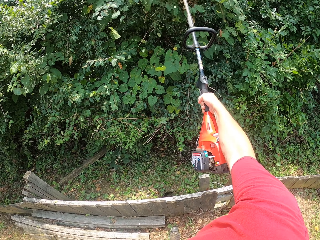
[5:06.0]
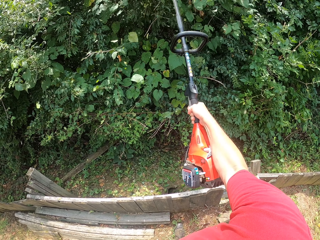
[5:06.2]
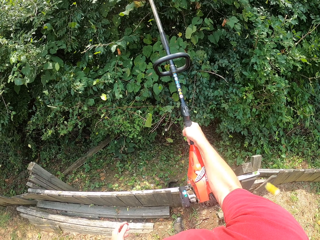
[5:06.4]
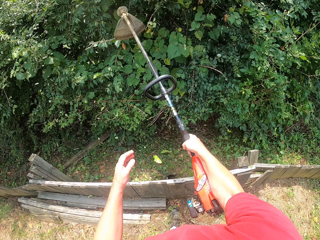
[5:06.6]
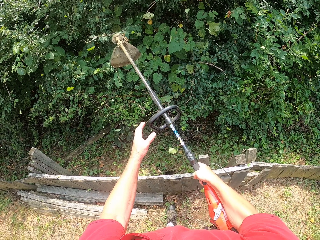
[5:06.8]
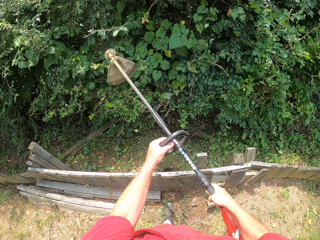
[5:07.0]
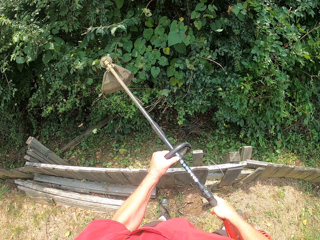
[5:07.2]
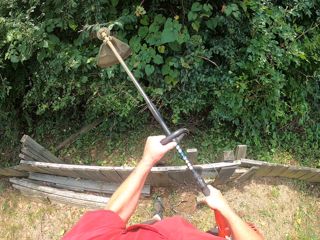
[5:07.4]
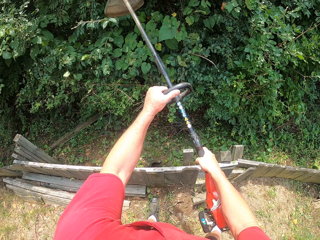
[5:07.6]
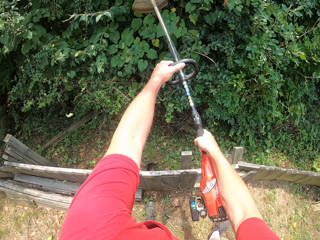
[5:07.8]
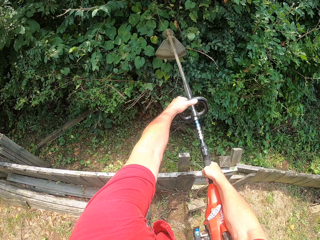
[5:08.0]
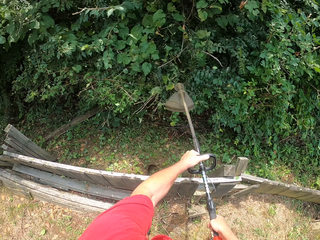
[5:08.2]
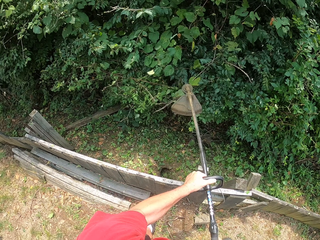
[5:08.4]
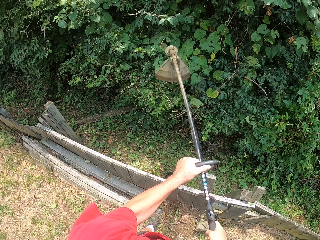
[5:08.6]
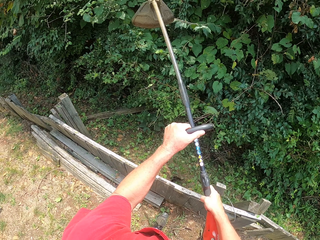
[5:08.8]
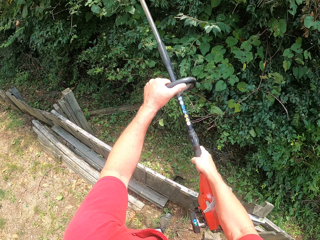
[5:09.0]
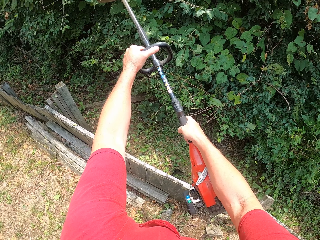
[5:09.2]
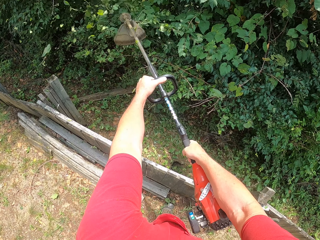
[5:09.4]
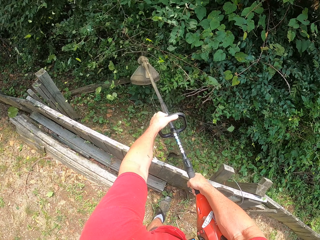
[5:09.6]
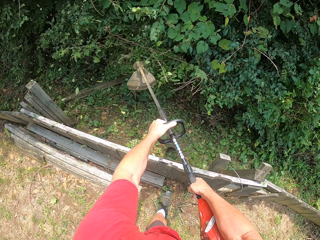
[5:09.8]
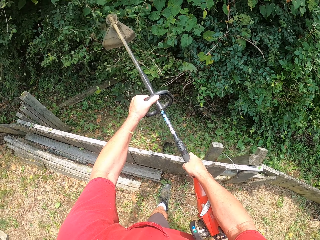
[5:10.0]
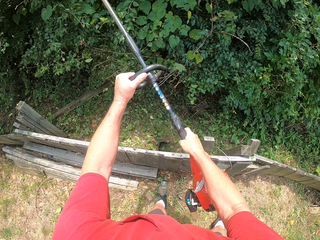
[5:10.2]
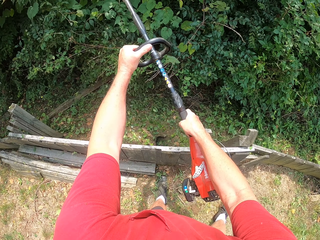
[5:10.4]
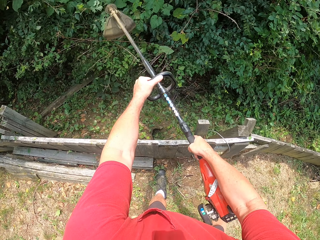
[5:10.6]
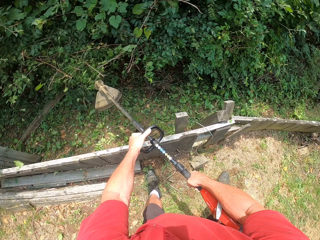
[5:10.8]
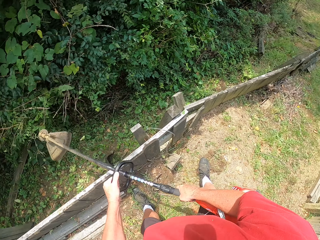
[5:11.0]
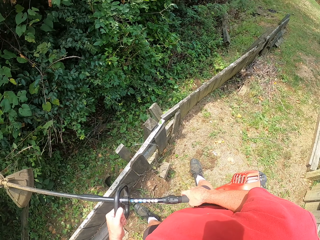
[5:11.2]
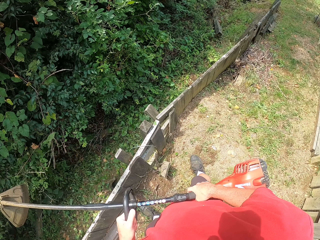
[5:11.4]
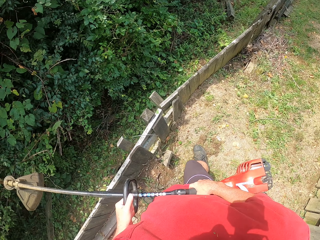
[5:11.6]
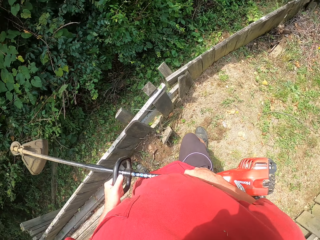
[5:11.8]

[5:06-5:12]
The camera wearer holds the machine with the left hand. They cut flowers with the machine cutter.

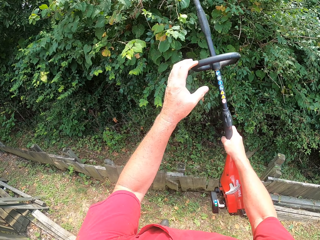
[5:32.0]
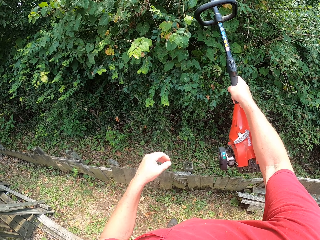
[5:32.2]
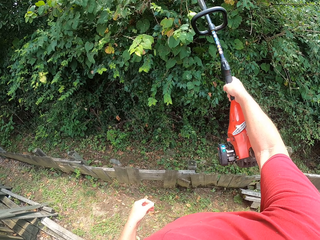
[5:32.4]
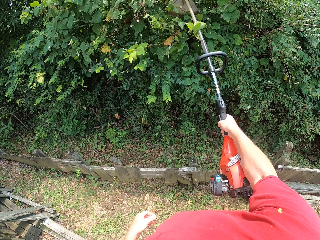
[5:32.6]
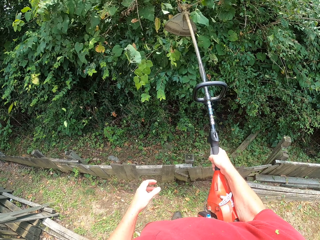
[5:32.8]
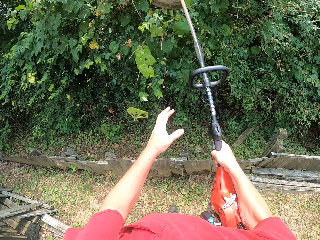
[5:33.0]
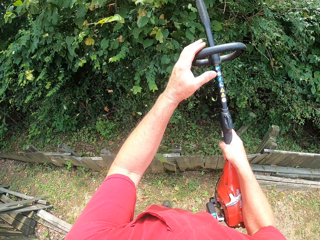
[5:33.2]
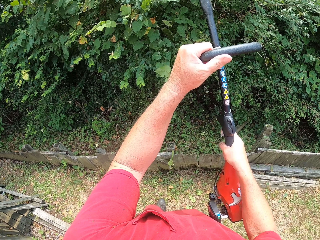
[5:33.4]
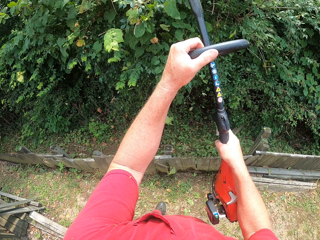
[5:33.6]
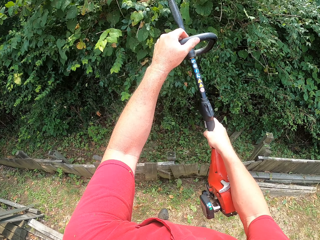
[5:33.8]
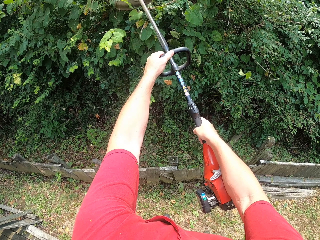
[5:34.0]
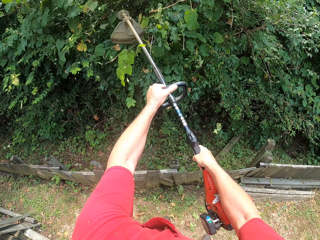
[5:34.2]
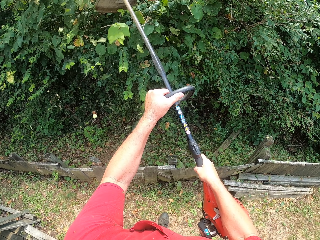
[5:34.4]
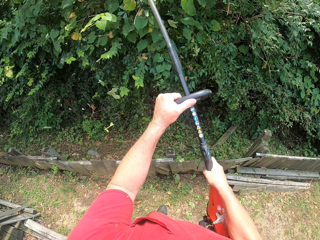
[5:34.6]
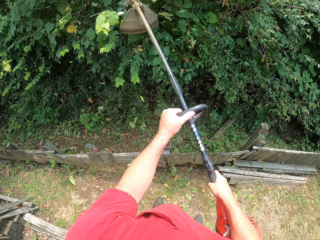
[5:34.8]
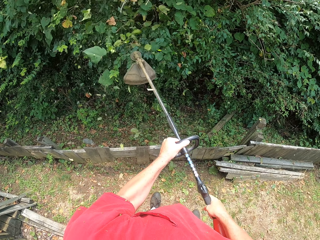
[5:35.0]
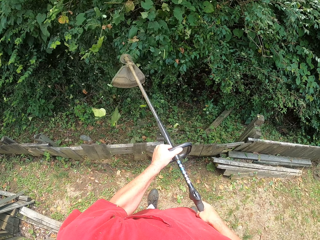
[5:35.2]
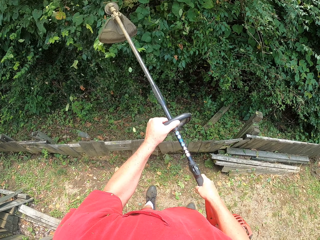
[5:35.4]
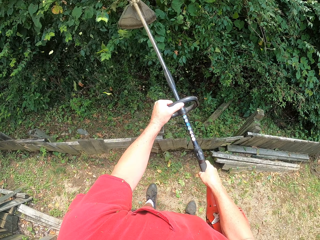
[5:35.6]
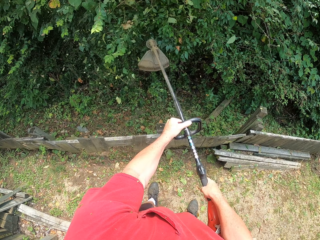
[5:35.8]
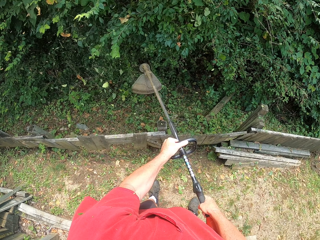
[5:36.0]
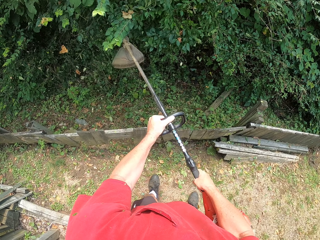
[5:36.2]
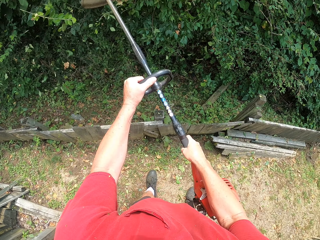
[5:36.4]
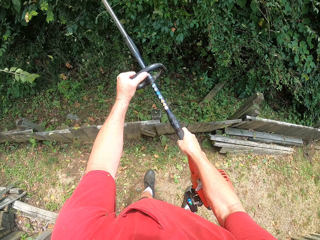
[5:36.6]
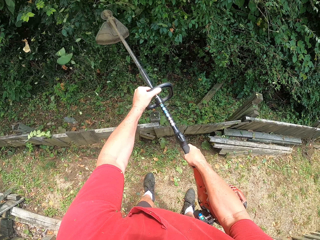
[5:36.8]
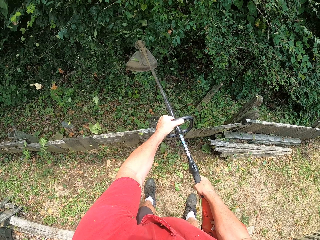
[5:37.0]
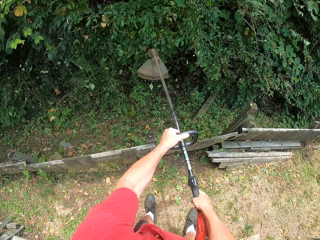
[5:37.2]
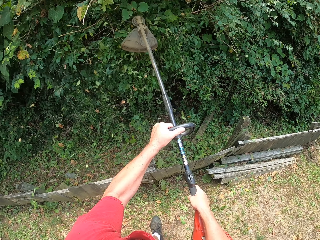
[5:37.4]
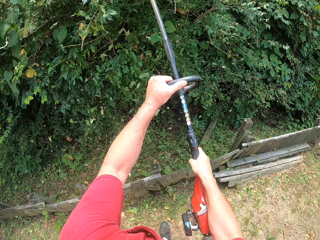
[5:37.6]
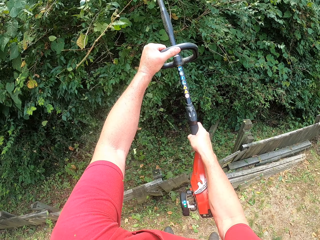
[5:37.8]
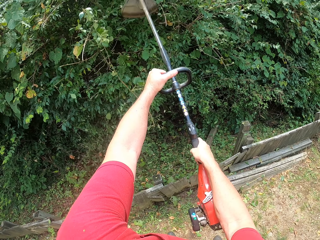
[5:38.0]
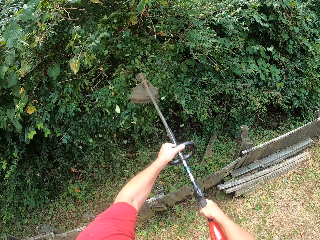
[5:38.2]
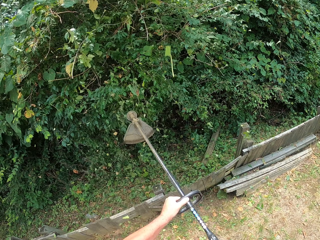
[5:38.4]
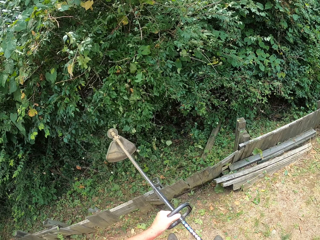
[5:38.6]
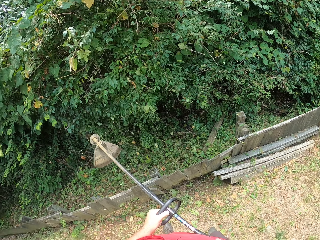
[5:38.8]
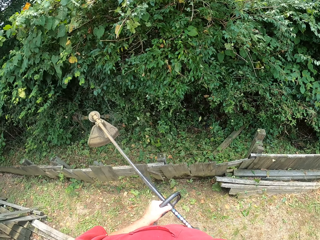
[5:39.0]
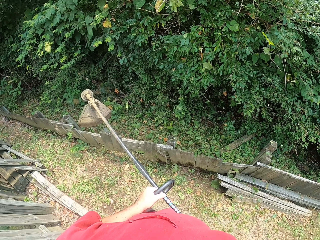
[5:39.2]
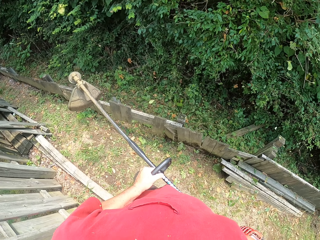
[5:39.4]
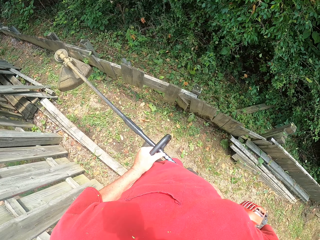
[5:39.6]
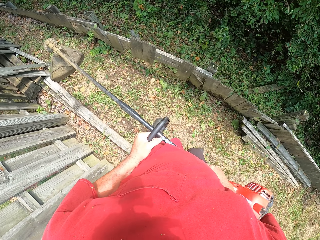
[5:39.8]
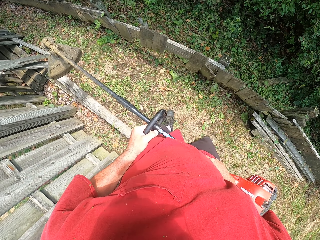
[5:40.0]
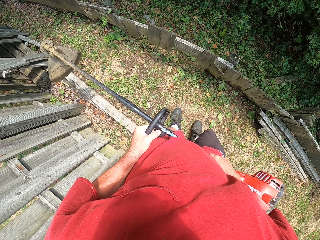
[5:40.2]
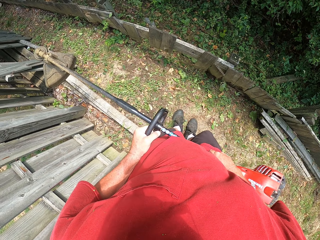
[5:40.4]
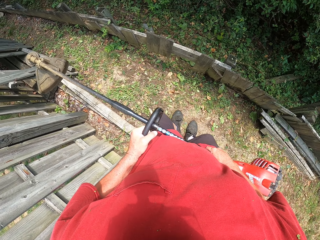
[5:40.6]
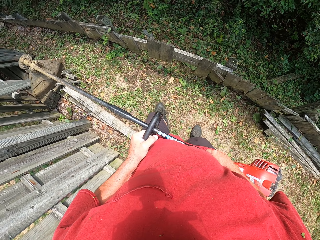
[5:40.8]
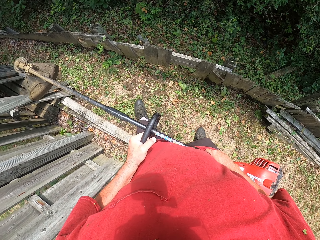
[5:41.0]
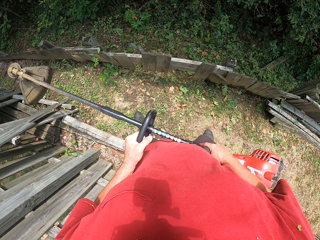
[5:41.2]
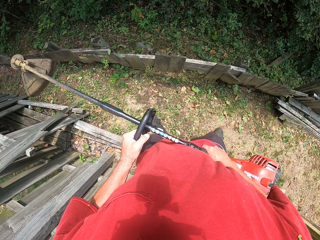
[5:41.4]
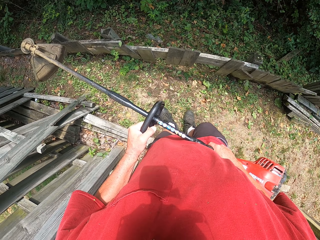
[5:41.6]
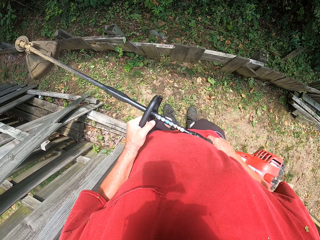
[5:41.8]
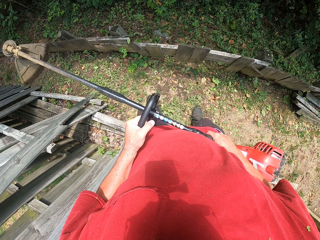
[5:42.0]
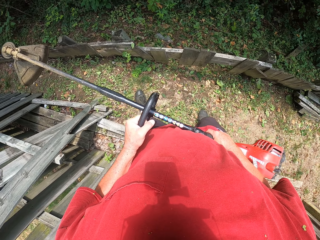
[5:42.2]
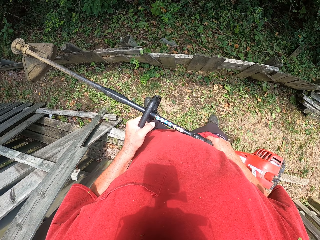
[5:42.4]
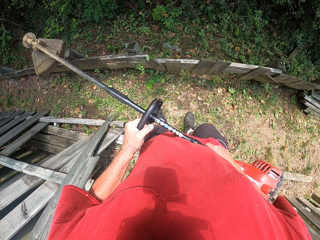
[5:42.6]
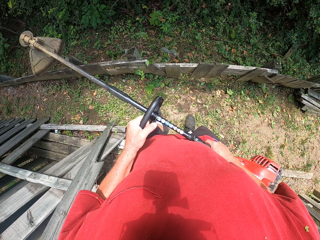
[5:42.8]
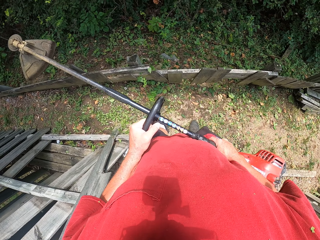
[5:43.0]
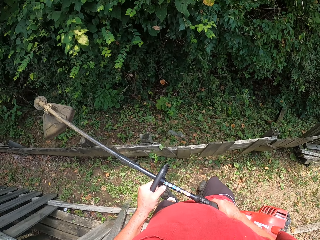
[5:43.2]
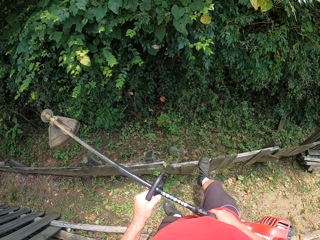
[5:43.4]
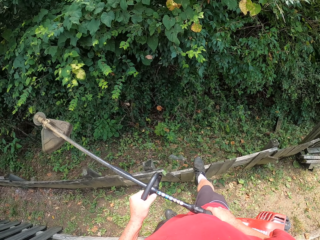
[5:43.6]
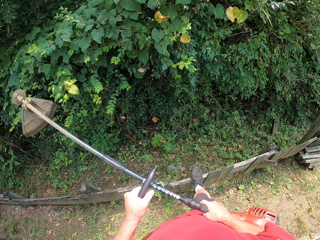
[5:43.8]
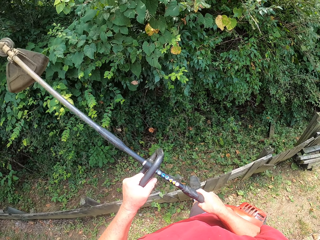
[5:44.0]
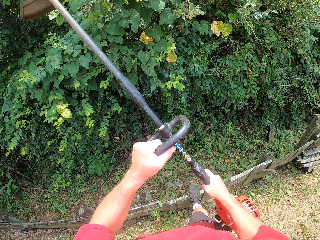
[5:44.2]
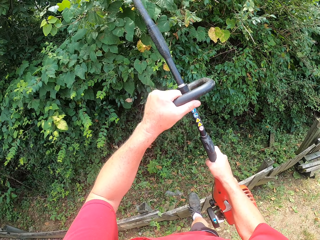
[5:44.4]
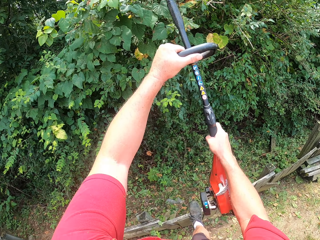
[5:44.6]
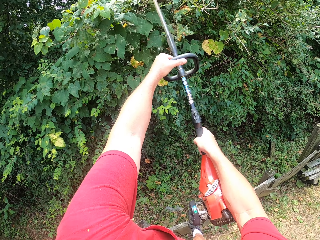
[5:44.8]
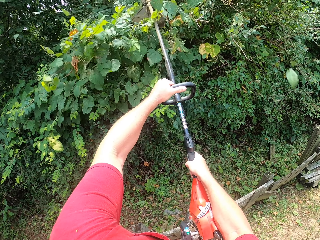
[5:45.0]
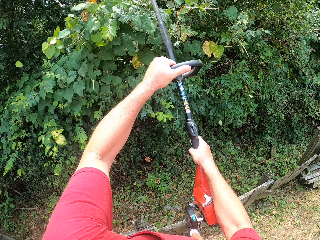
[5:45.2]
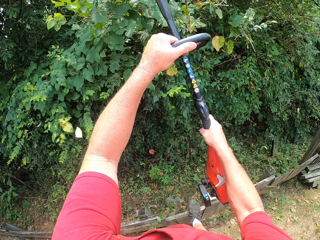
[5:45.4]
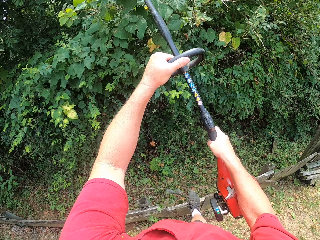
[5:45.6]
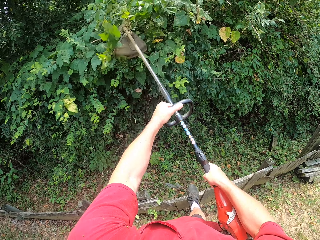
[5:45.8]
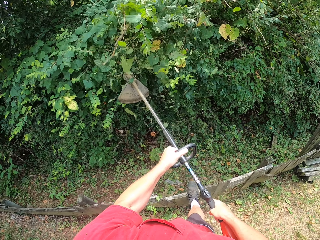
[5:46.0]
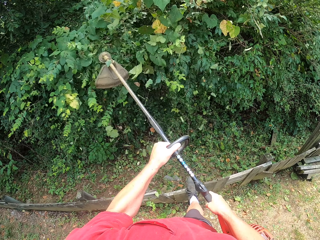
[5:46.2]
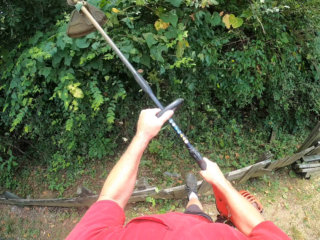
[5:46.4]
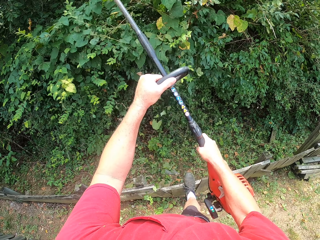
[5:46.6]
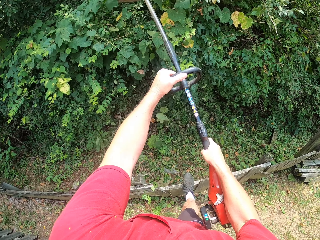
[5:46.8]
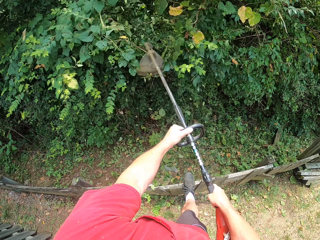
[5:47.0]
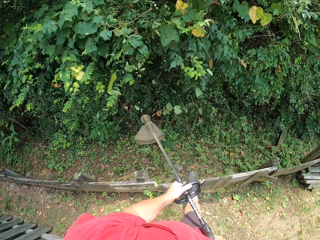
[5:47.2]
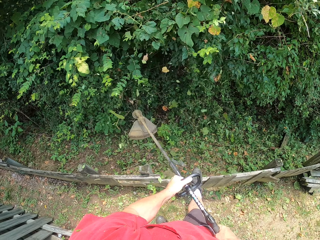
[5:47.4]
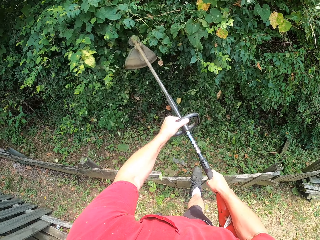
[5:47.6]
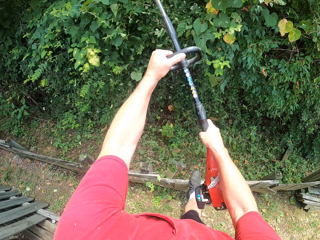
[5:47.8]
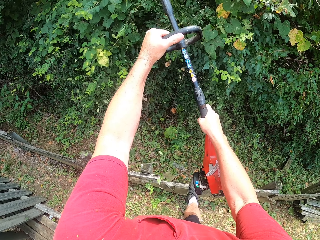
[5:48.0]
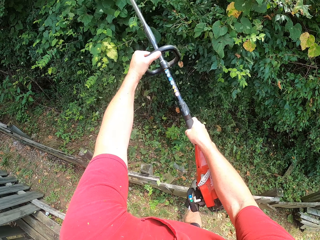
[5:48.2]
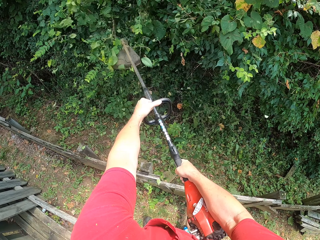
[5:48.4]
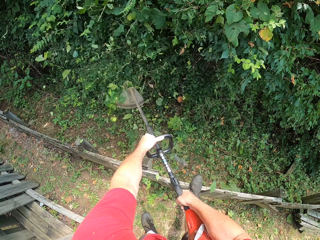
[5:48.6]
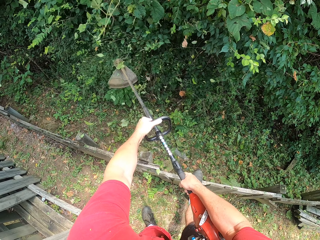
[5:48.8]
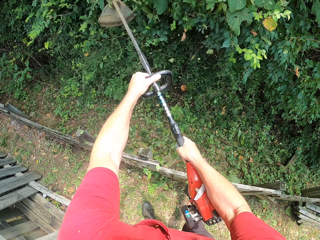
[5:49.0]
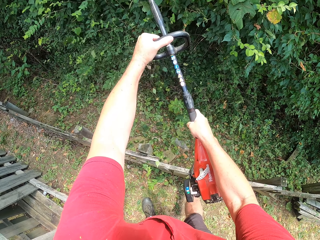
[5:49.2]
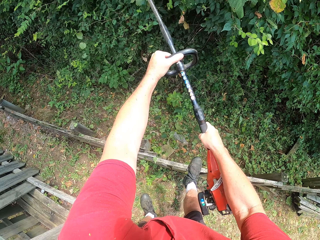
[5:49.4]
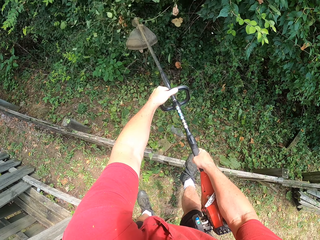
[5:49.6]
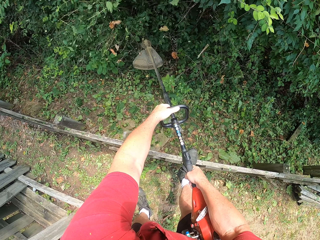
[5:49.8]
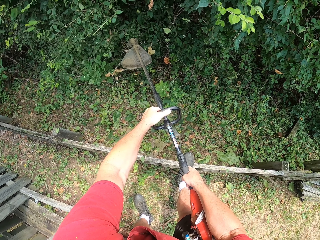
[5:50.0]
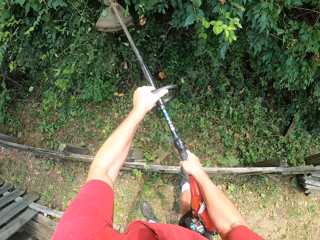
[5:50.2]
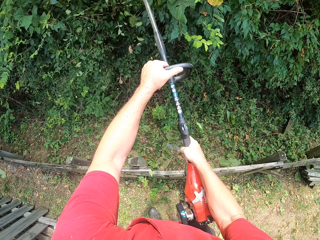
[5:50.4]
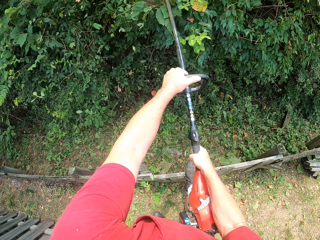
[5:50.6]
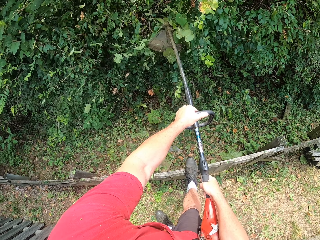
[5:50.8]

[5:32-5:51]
The camera wearer holds the machine with the left hand. They cut flowers with the machine cutter. They move the machine cutter. They walk around. They cut flowers.
